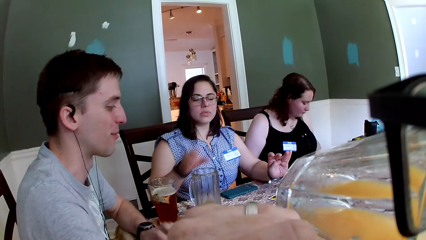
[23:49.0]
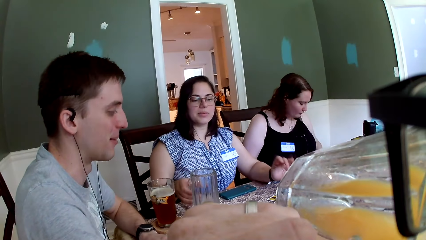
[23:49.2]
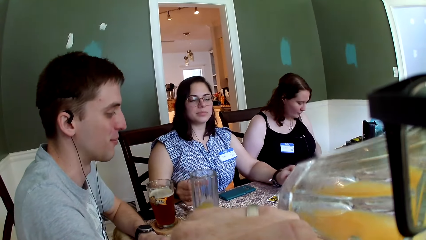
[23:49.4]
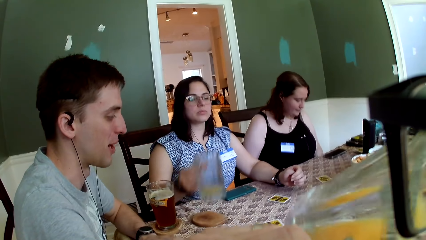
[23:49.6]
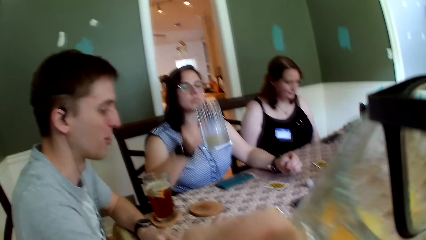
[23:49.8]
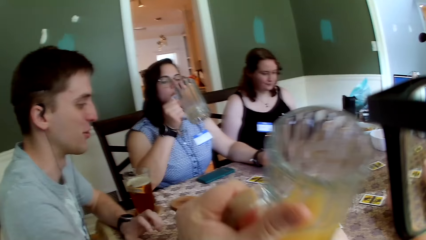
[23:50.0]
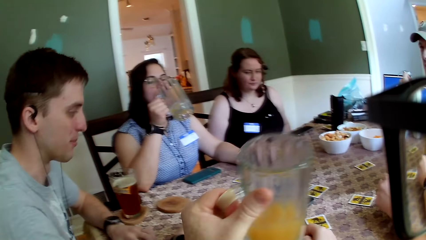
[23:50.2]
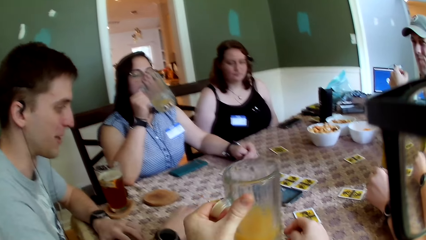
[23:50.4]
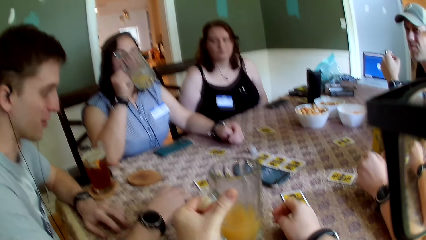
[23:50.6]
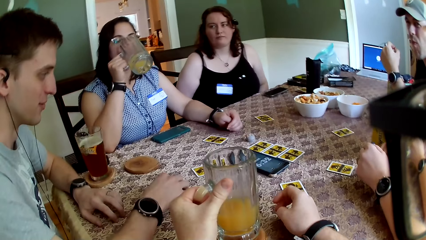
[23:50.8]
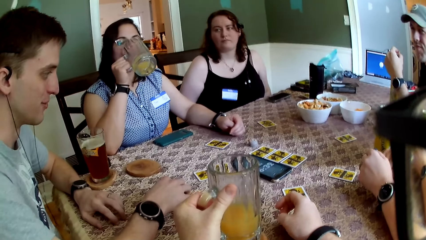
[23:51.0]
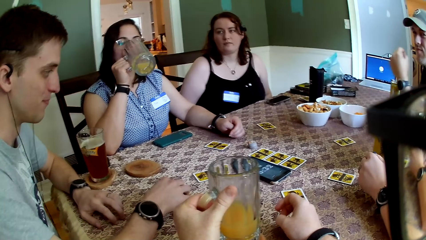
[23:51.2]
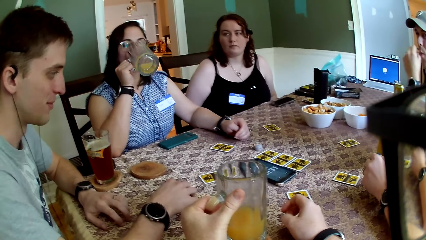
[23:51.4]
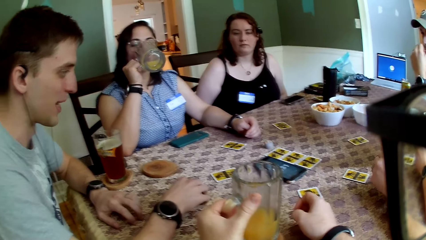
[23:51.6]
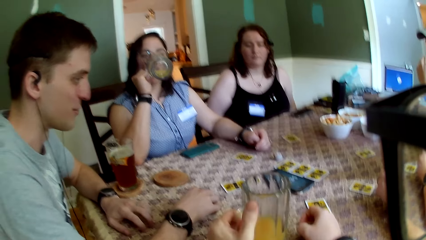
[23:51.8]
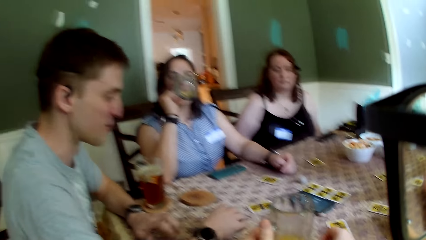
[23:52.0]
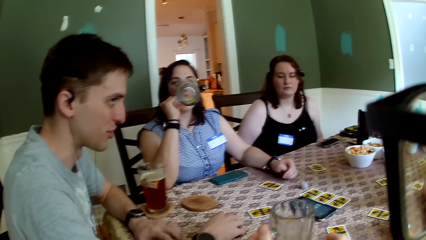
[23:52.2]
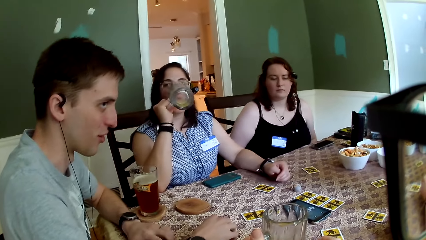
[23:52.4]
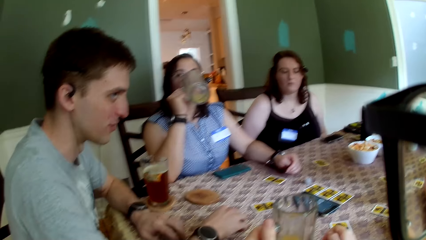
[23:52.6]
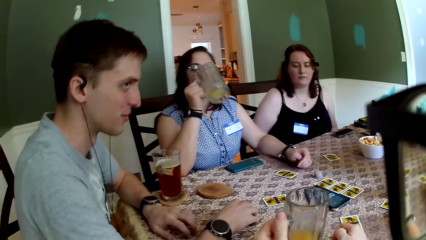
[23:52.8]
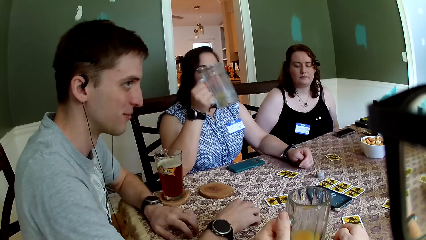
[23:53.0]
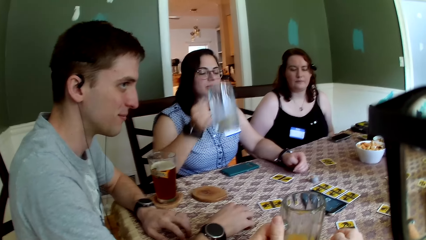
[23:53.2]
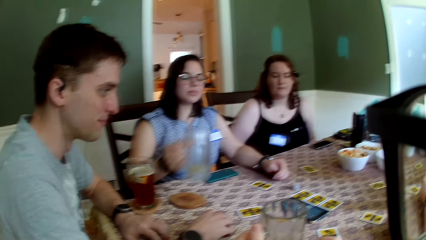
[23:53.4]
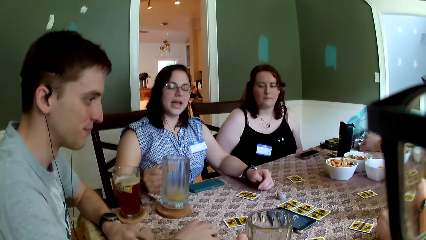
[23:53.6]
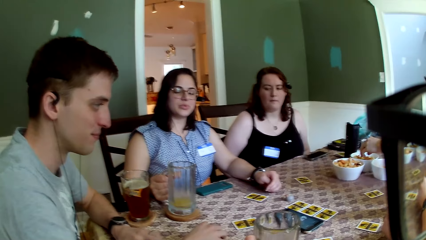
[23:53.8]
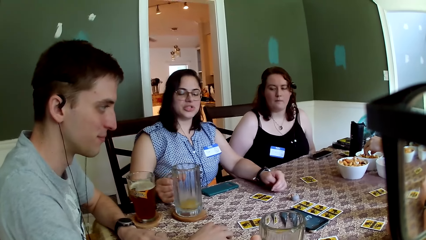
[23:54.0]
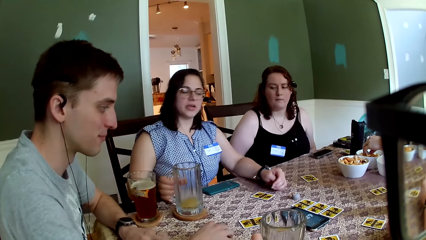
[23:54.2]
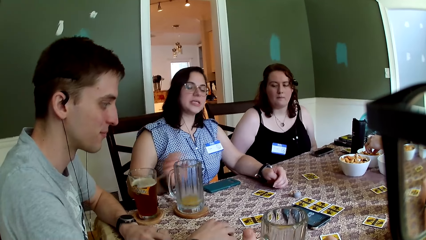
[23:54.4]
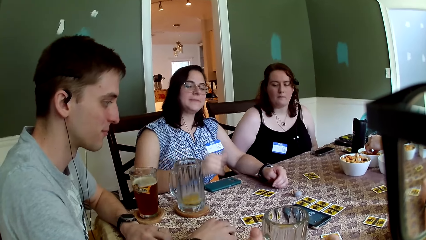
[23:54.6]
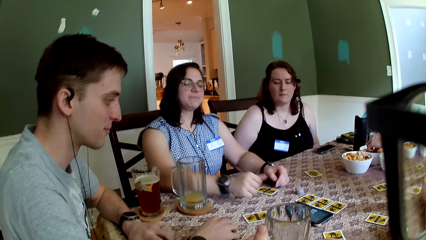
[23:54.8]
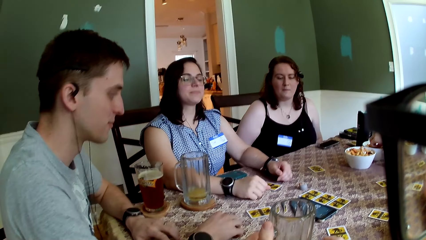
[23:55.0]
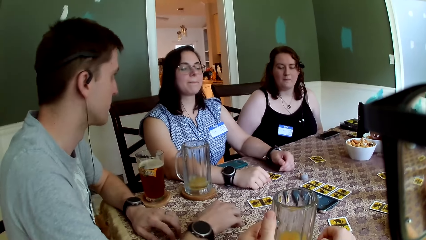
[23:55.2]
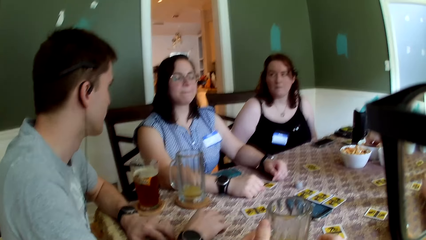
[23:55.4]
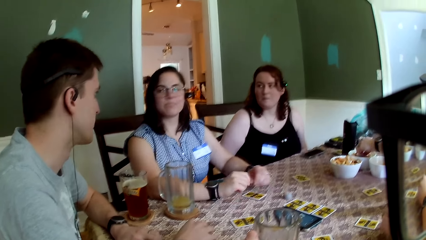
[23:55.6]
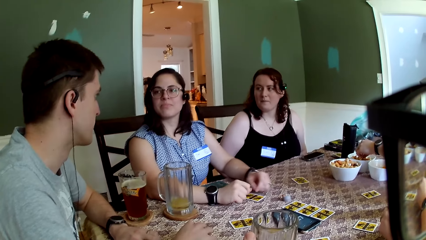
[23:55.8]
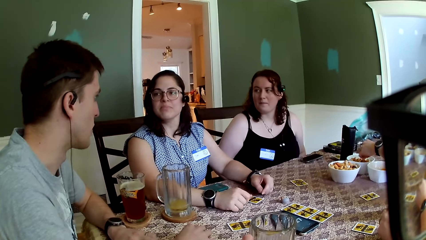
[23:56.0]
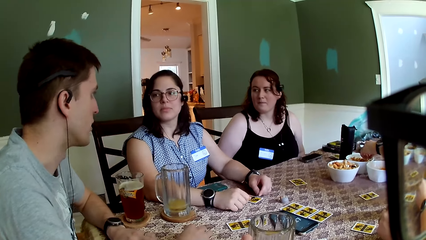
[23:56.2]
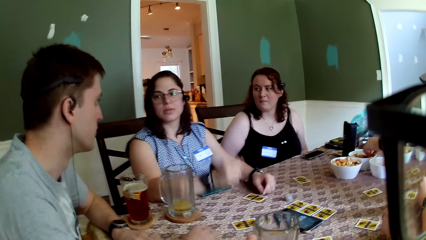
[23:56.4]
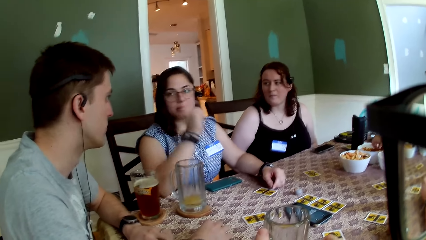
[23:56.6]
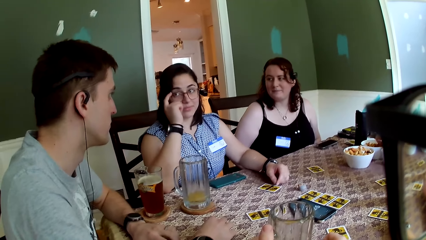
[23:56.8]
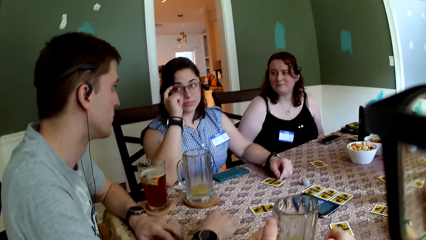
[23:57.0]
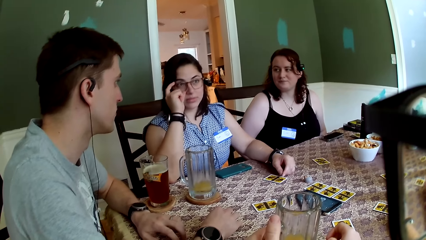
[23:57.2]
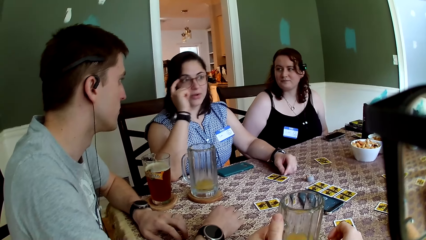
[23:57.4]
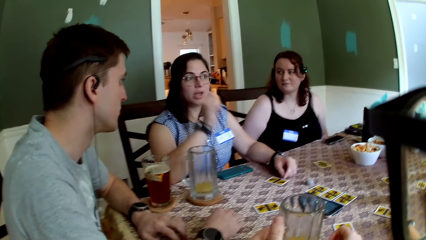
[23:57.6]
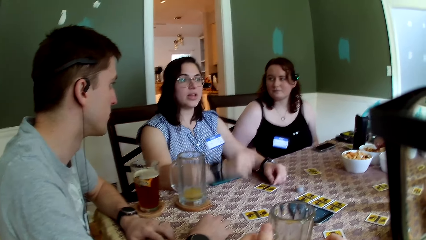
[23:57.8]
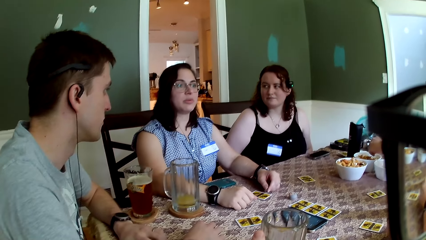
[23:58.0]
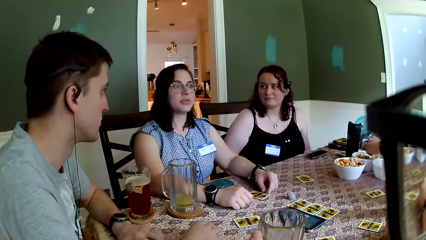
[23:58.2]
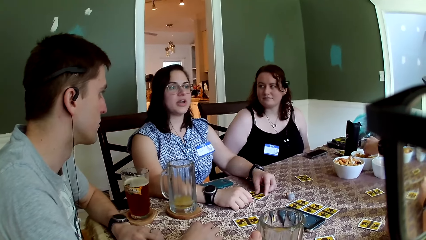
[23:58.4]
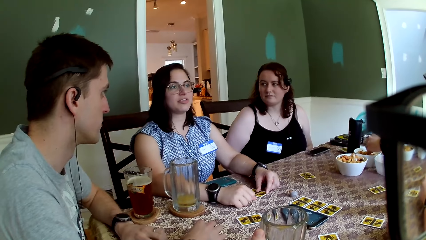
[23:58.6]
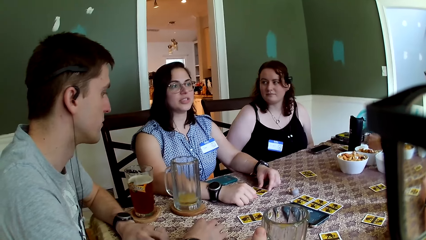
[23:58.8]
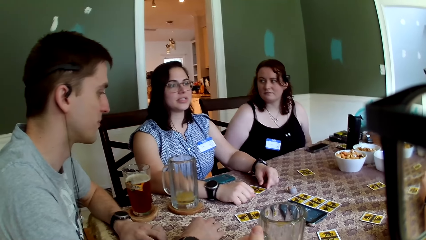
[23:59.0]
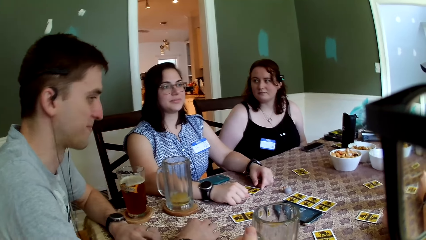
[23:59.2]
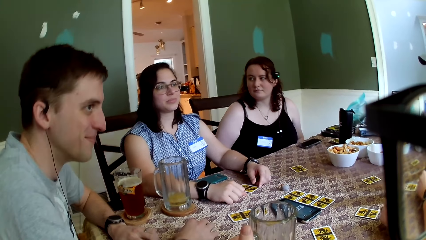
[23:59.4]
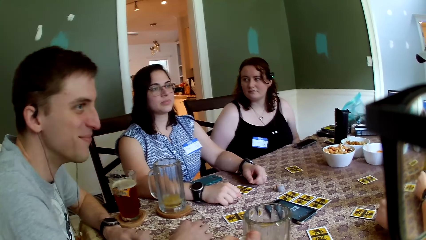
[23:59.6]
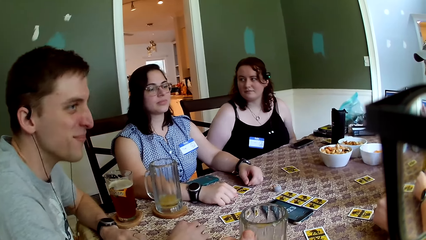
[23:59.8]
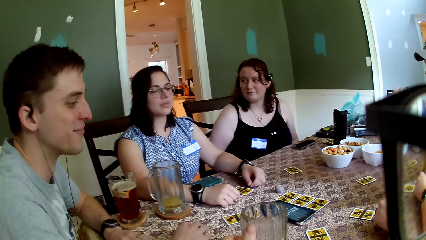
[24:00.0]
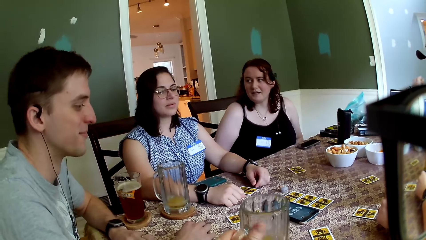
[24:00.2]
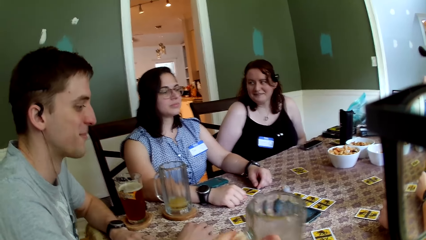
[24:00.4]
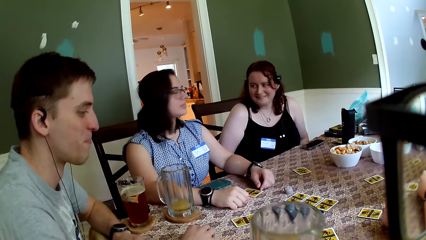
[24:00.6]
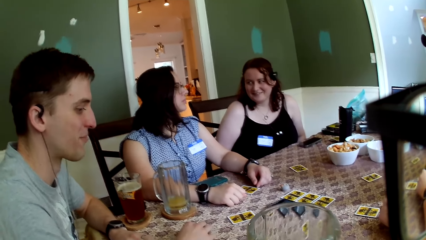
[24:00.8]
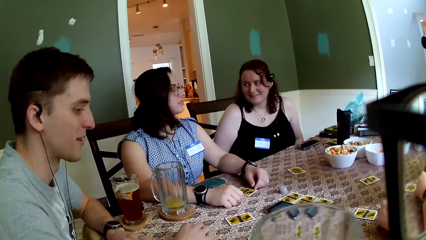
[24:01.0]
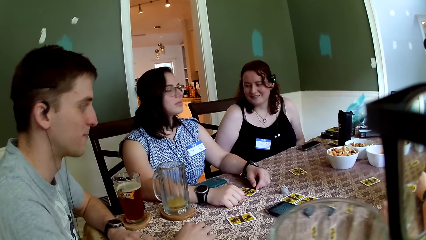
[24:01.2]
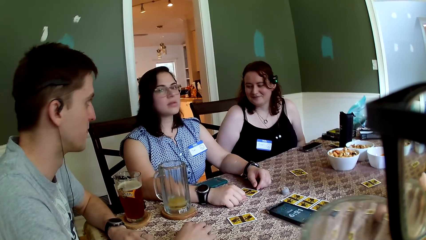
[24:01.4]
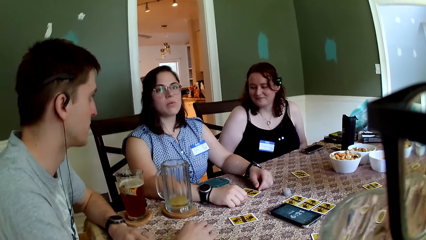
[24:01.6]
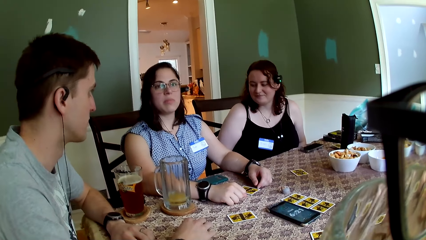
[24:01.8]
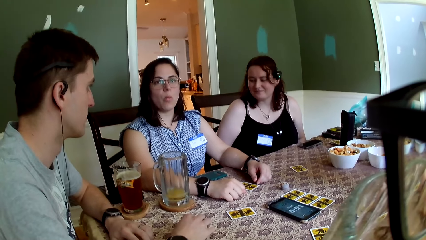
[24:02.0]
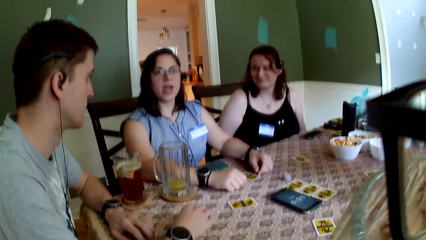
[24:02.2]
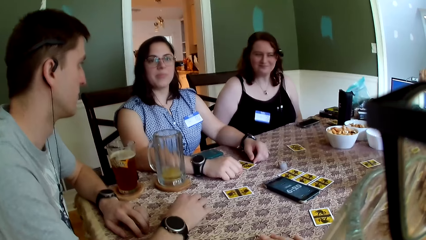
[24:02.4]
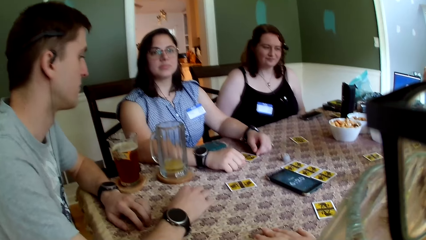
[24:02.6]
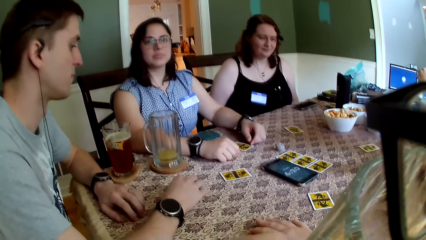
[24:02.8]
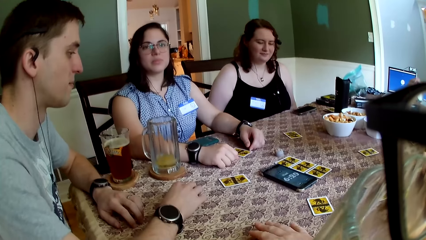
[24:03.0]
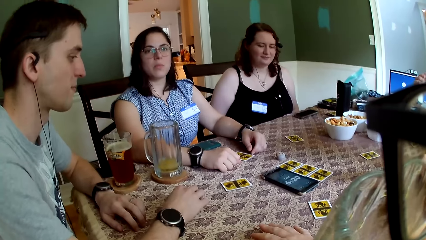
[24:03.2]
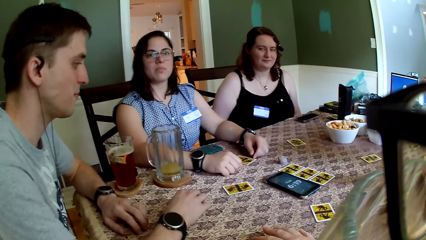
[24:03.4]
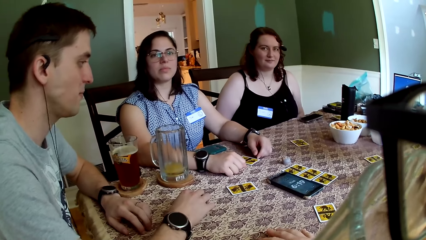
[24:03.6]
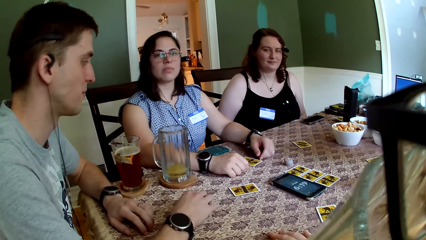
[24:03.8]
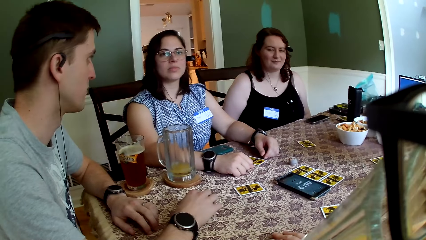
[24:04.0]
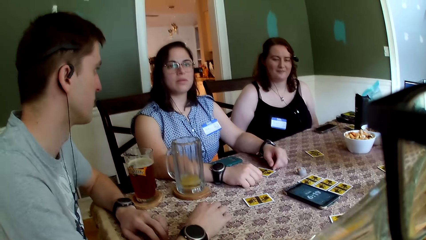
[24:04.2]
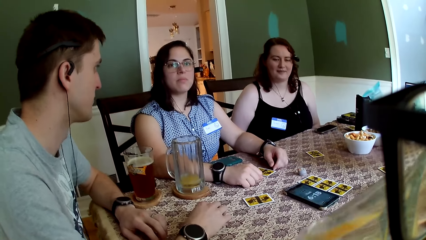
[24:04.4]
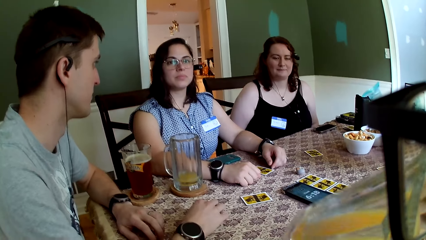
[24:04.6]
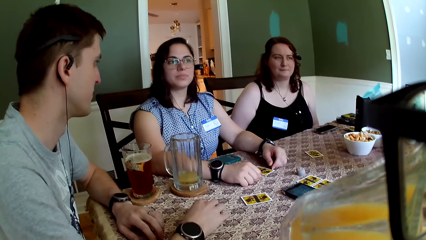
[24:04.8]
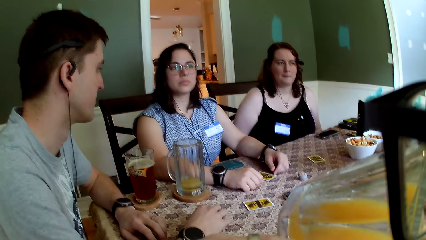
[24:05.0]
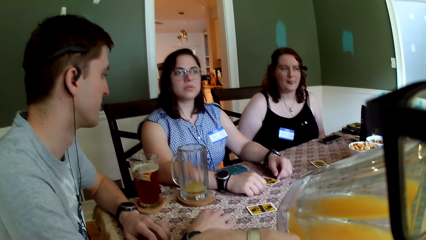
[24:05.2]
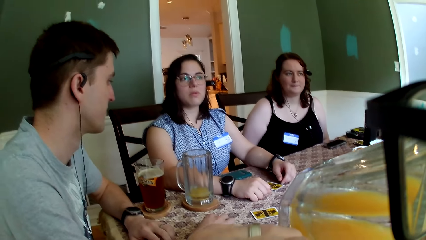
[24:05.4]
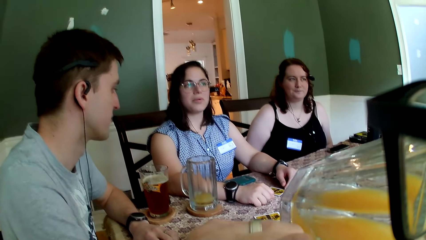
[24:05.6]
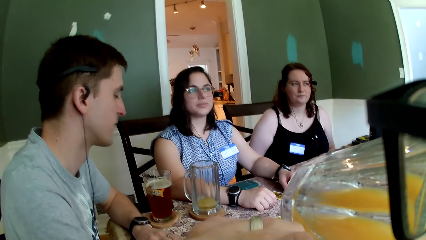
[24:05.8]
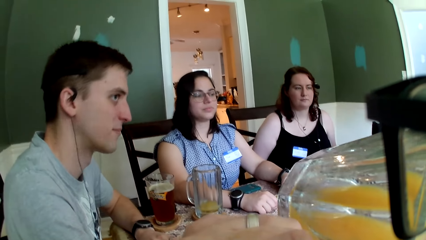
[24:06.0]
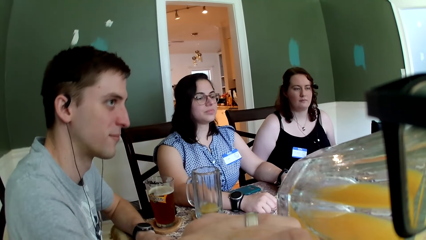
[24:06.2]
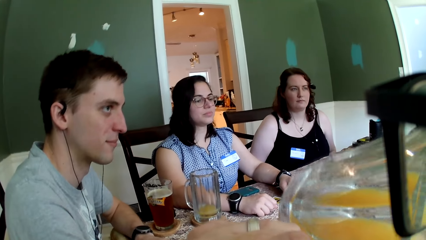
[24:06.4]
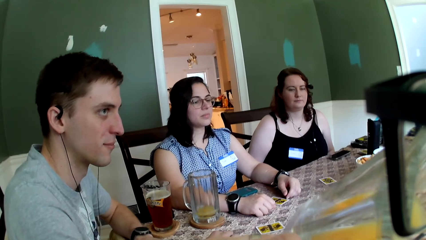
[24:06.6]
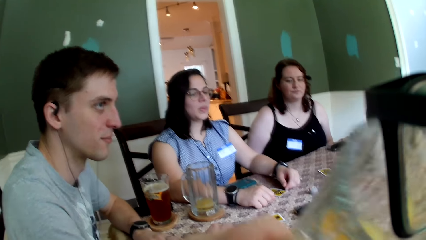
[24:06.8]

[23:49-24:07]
A woman carries the glass jar of juice from the coaster on the table with her right hand and sips from the glass jar of juice in her right hand. The camera wearer places the glass cup in his left hand on the coaster on the table. A man puts the snack in his left hand in his mouth. A person communicates with the camera wearer. The woman places the glass jar of juice in her right hand on the coaster on the table. The man picks a snack from the snack bowl on the table with his left hand. The woman communicates with the person. The woman adjusts her glasses with her right hand, touches the sunglasses and converses with the group of people at the table. Another person looks at the woman. The camera wearer carries his glass cup of juice from the coaster on the table with his left hand. The other person smiles at the woman. The woman communicates with the camera wearer. The camera wearer sips from the glass cup of juice in his left hand.
